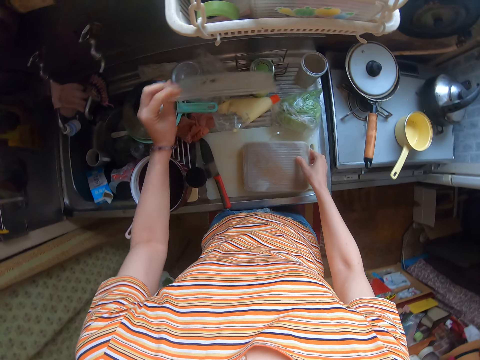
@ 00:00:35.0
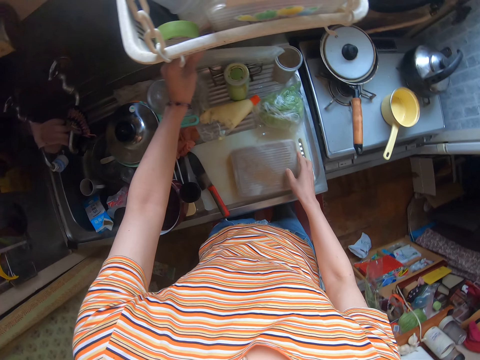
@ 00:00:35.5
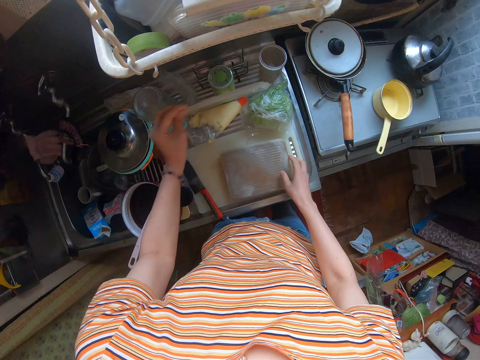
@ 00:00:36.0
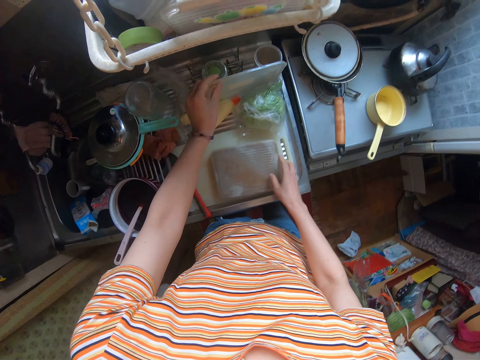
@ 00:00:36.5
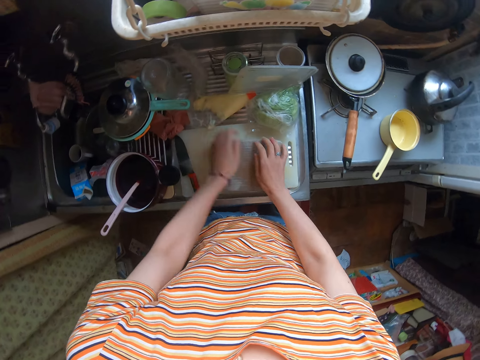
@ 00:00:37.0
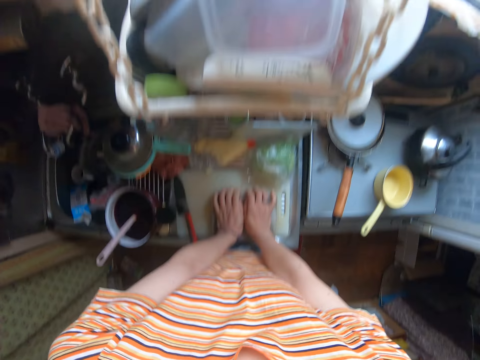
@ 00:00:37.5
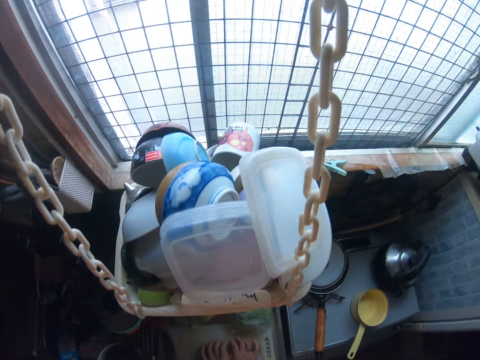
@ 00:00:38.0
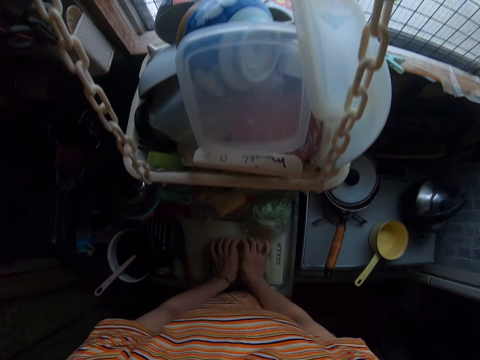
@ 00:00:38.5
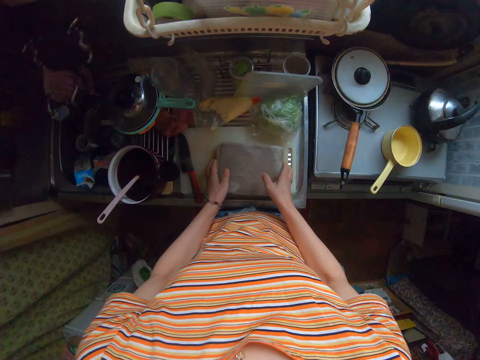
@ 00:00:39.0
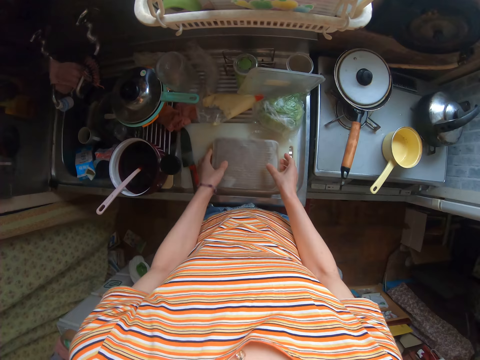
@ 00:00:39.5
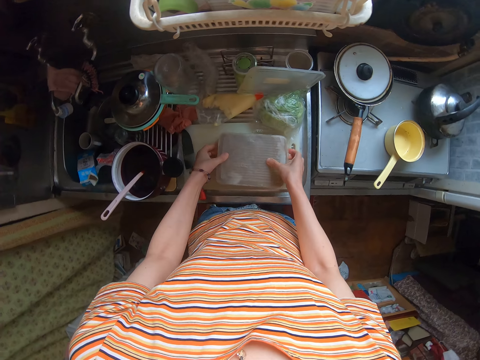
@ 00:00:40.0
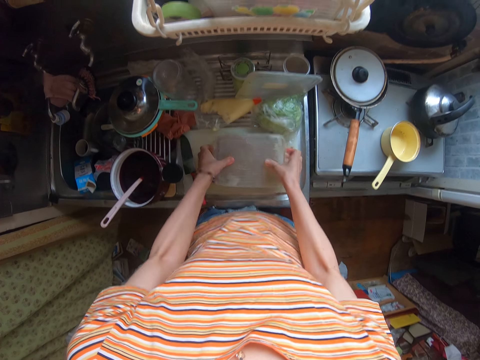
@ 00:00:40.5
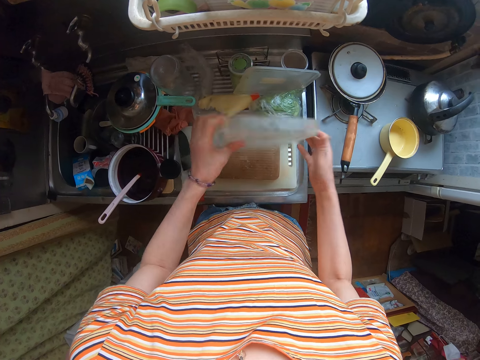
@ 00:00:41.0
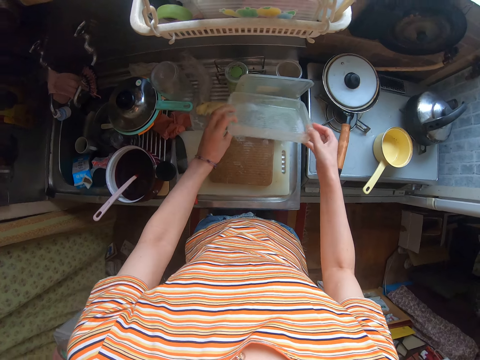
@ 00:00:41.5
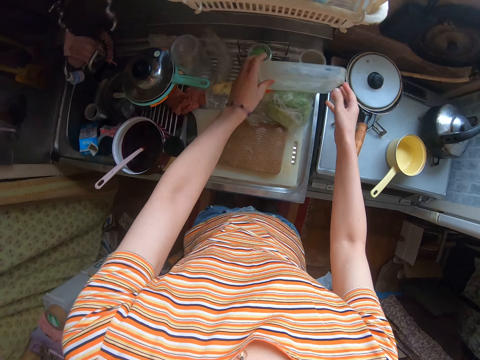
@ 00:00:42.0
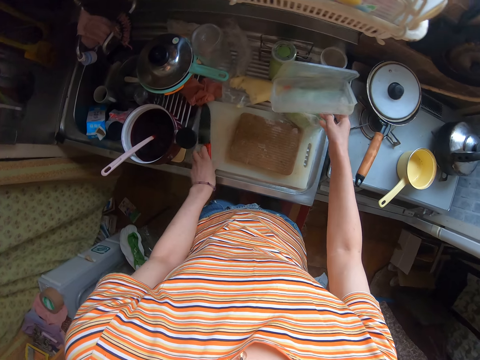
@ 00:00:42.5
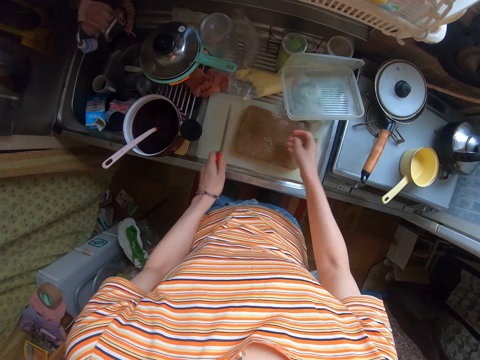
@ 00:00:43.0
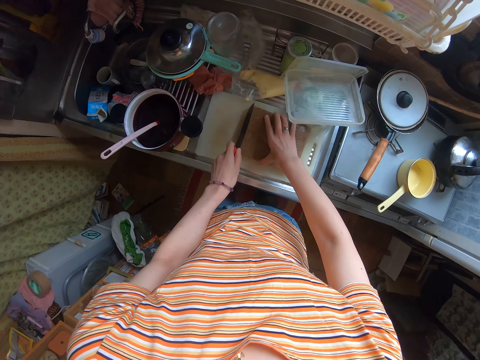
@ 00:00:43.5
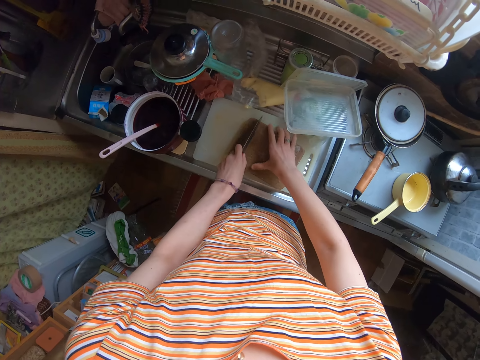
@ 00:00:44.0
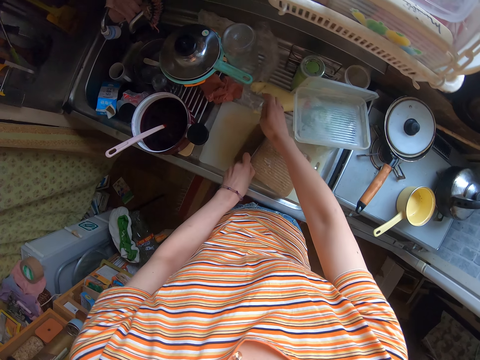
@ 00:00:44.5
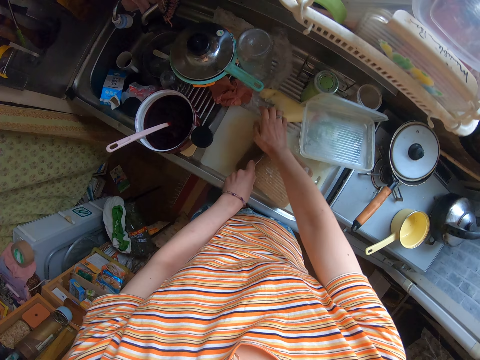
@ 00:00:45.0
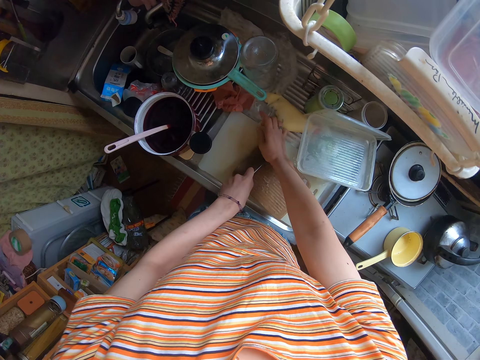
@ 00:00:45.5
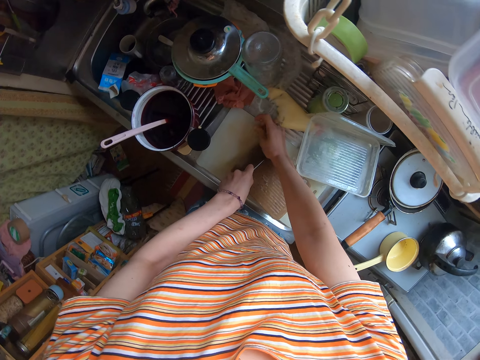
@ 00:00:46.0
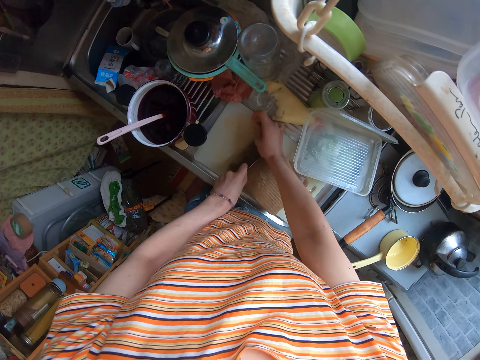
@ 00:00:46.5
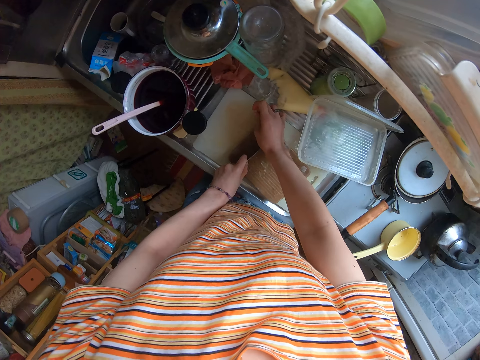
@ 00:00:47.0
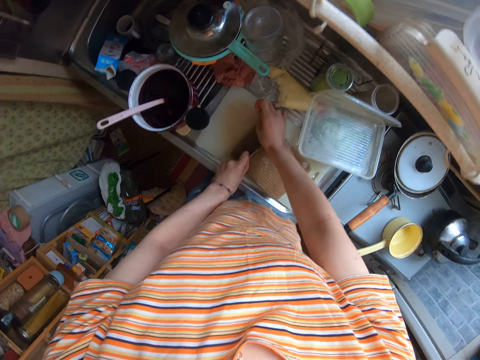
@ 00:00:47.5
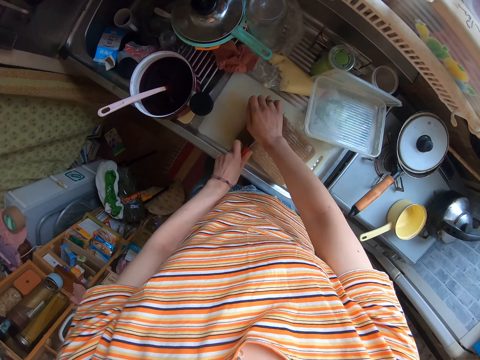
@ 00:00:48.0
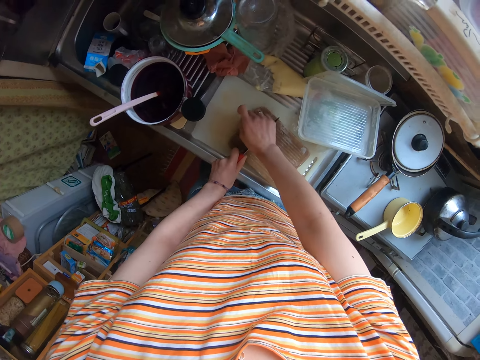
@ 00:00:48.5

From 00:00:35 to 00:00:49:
The camera wearer moves the cover of the container. They press the bottom of the container to the cutting board. They separate the container from its chocolate content. They drop the container on the table. They take the knife from the cutting board. They try cutting the chocolate or mince meat with the knife.

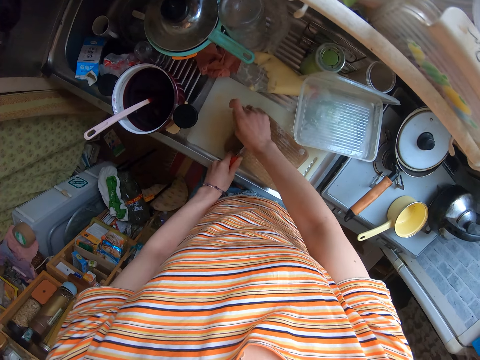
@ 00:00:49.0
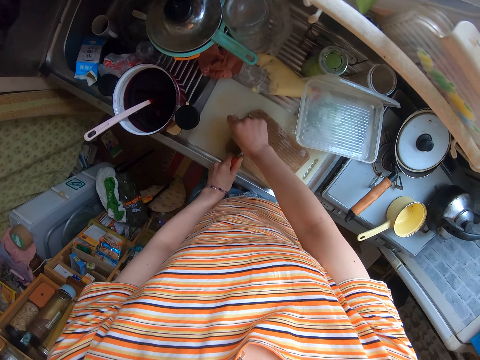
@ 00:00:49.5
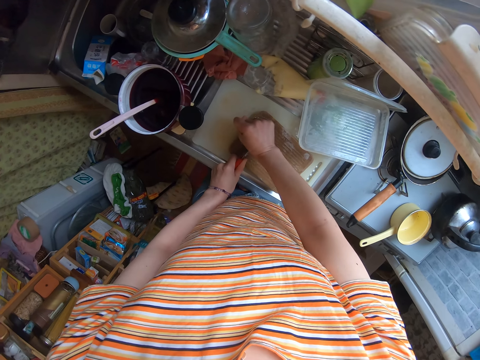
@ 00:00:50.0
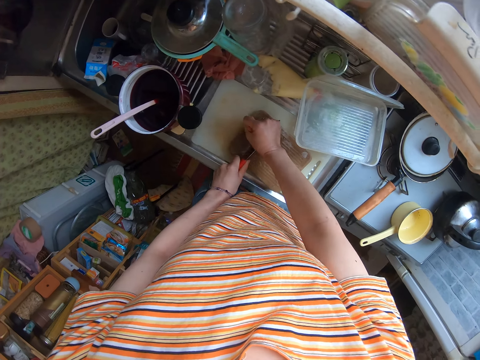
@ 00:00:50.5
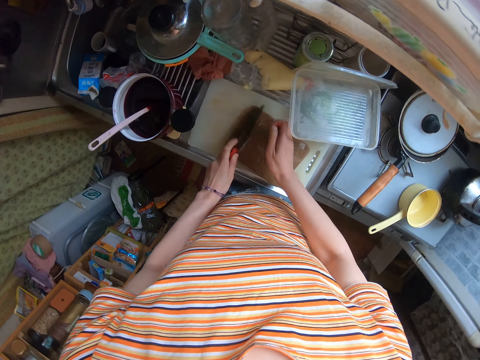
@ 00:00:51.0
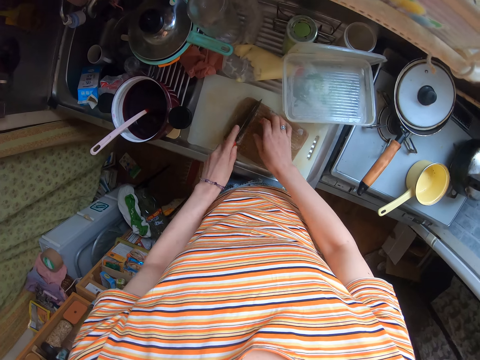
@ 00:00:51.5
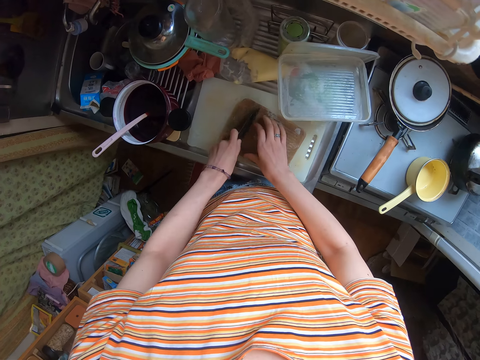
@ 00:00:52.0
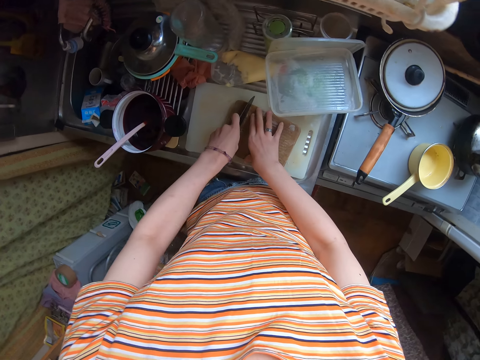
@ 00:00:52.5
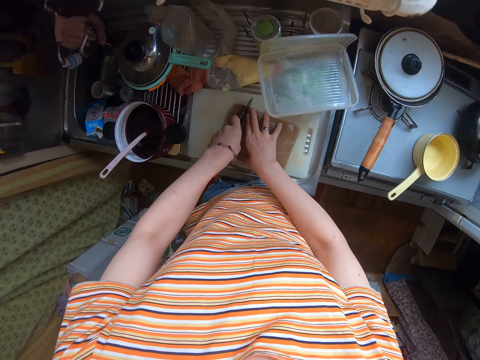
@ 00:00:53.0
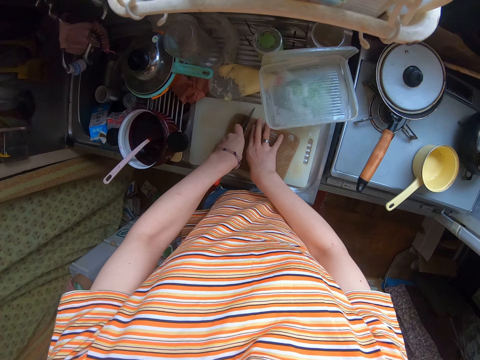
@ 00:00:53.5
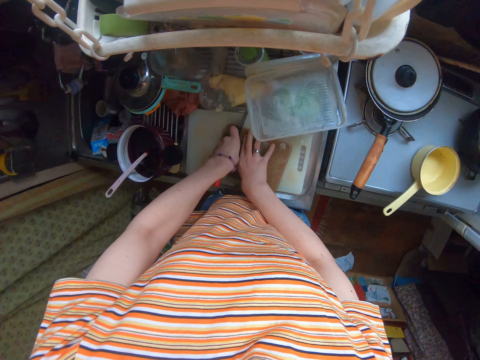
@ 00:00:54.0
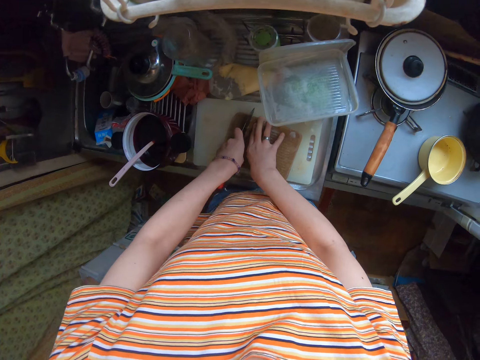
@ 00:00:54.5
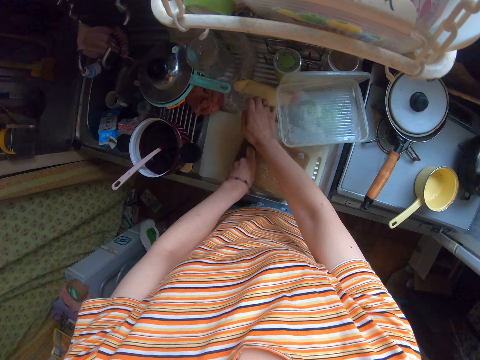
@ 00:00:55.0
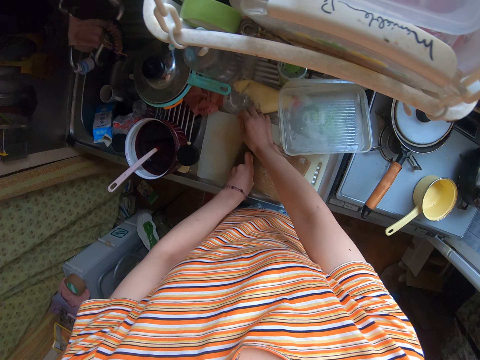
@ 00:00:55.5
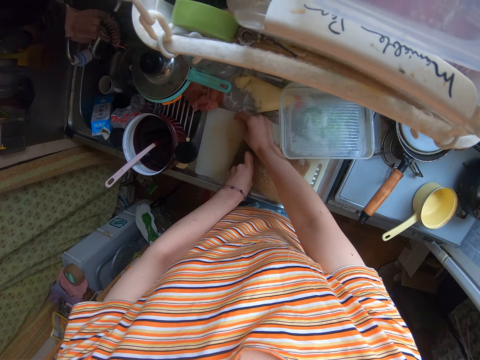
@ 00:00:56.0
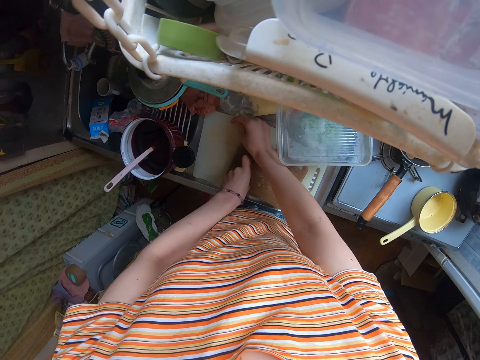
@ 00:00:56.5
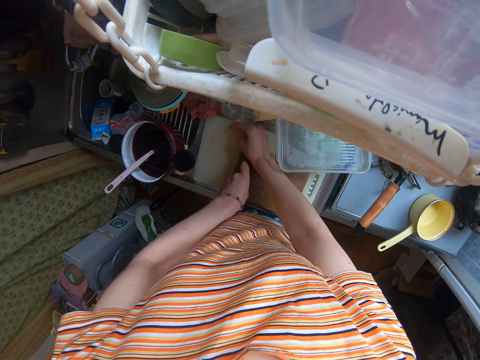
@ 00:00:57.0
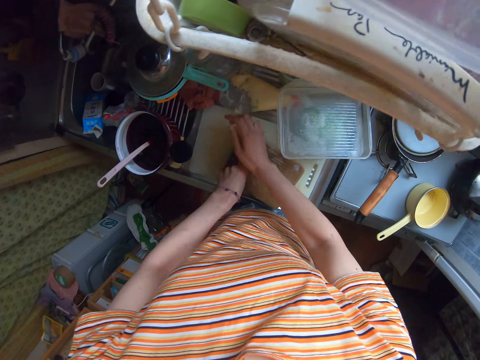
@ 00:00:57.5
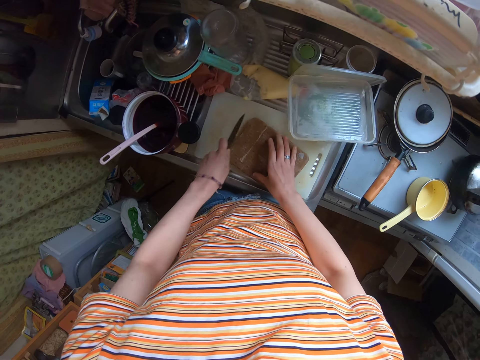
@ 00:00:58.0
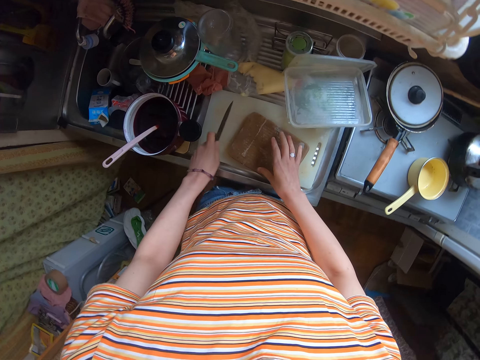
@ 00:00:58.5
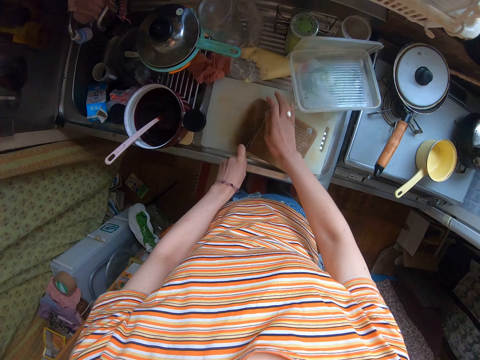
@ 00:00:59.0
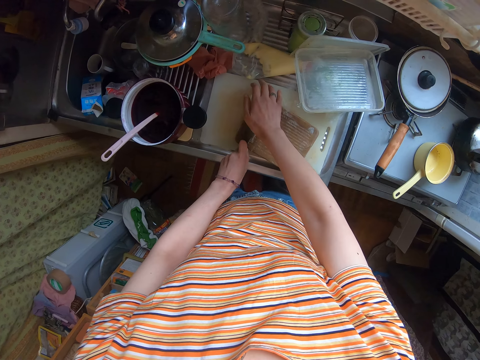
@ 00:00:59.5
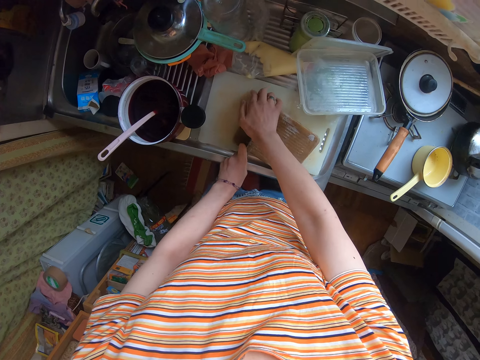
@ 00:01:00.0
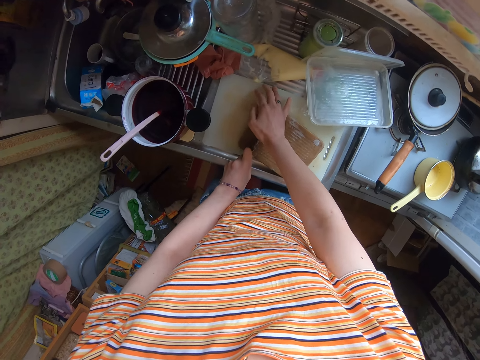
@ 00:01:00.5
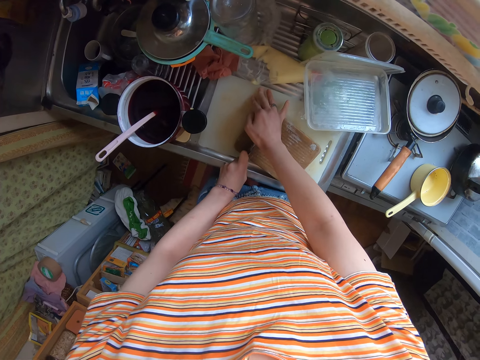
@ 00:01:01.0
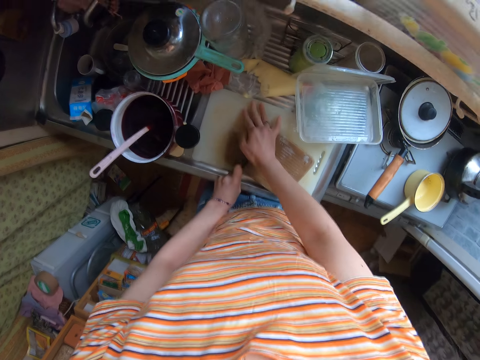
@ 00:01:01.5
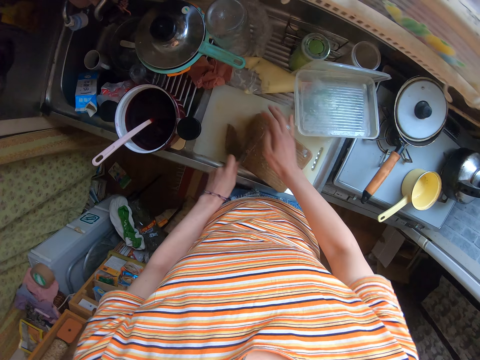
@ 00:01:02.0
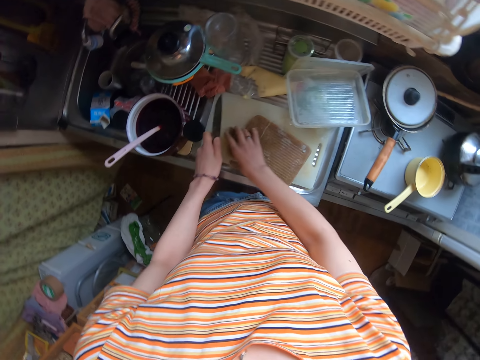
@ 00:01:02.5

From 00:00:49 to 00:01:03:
The camera wearer tries to cut the mince meat with the knife repeatedly. They break the chocolate with the knife.
